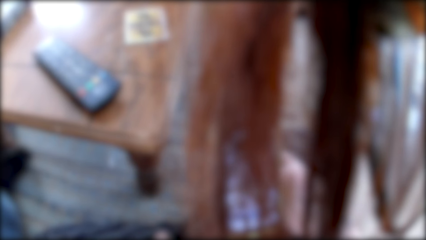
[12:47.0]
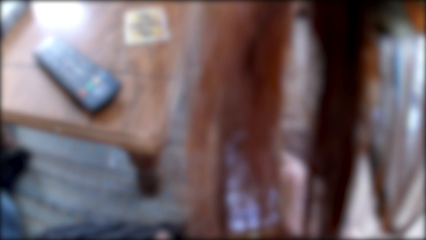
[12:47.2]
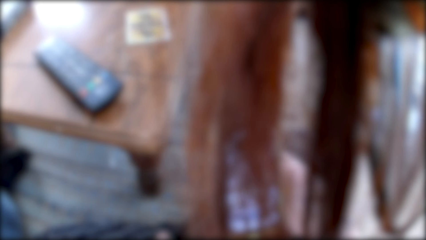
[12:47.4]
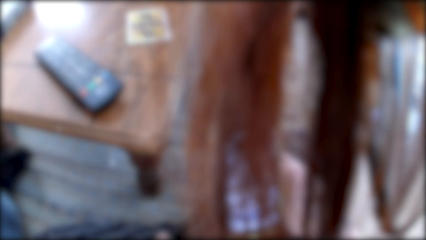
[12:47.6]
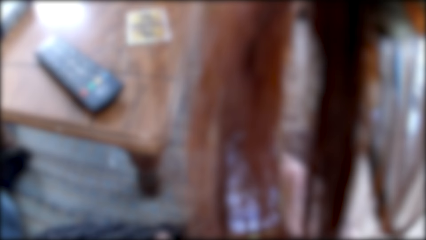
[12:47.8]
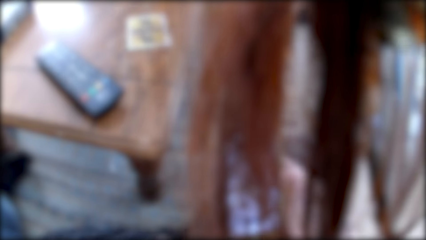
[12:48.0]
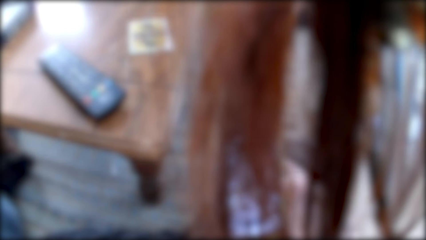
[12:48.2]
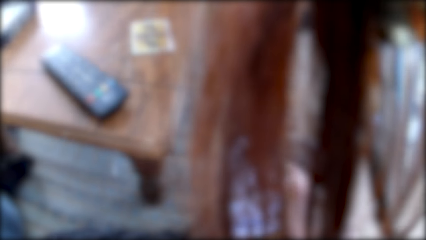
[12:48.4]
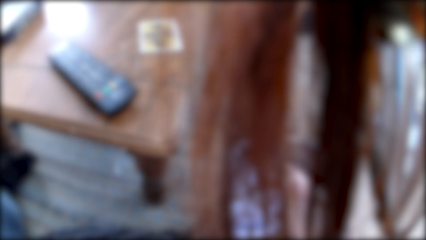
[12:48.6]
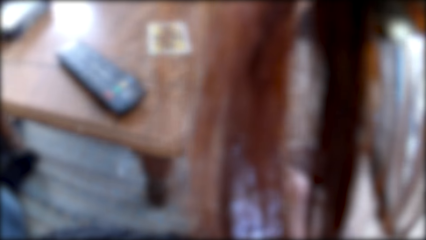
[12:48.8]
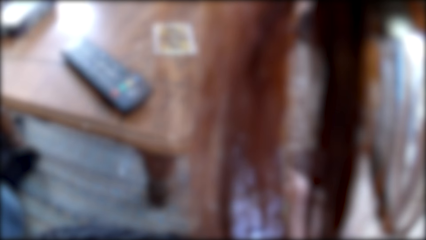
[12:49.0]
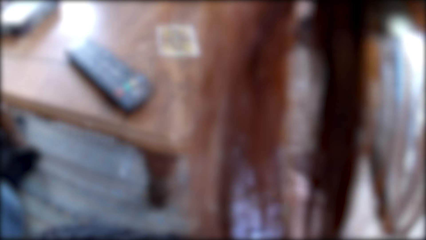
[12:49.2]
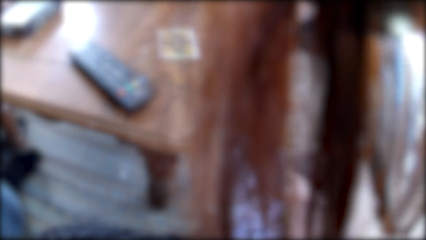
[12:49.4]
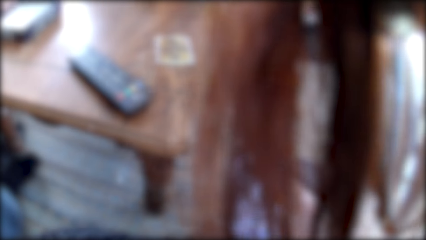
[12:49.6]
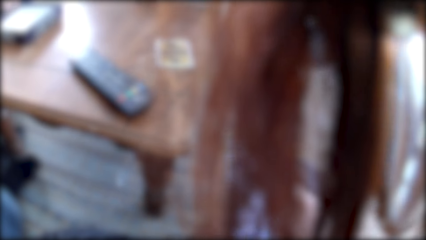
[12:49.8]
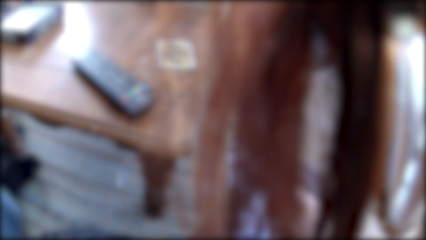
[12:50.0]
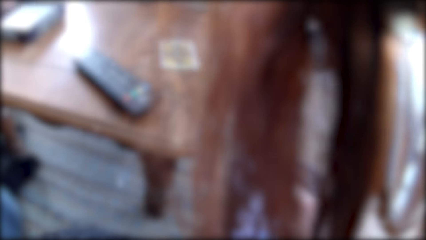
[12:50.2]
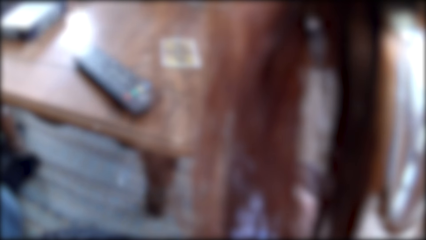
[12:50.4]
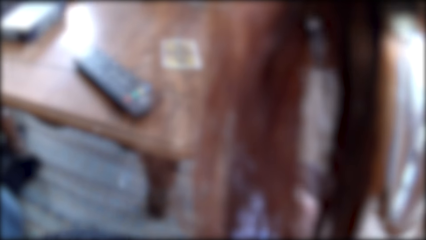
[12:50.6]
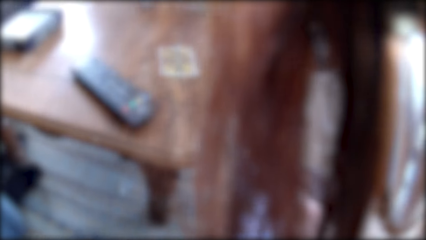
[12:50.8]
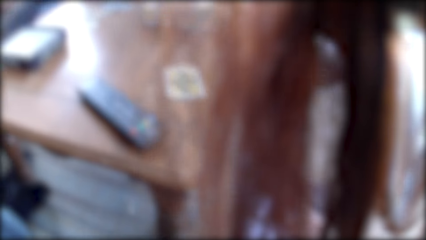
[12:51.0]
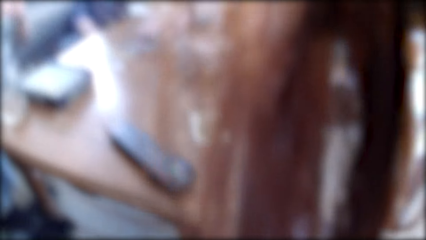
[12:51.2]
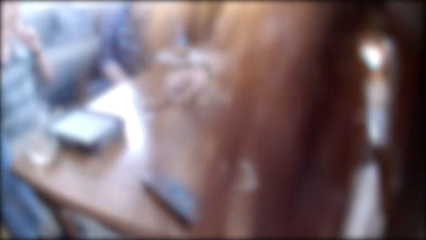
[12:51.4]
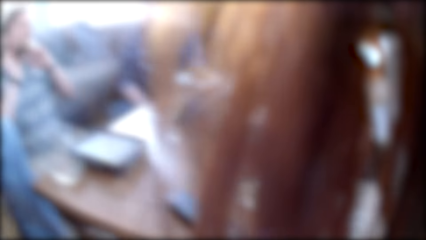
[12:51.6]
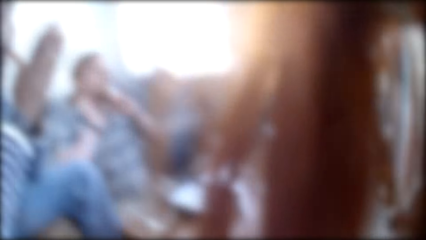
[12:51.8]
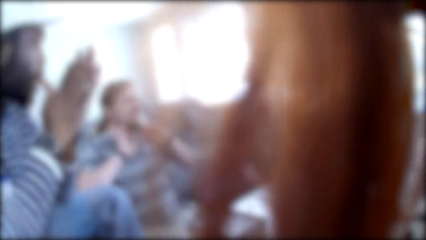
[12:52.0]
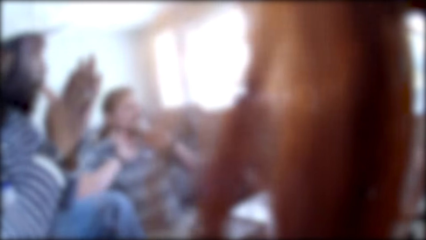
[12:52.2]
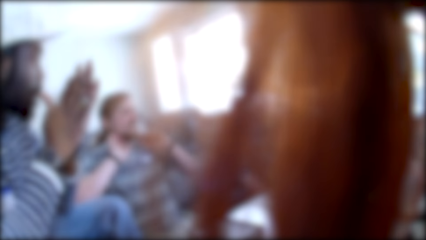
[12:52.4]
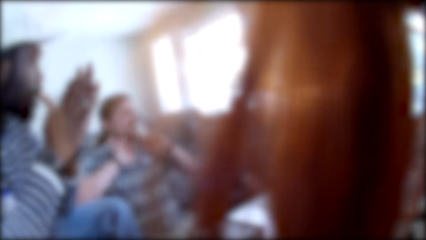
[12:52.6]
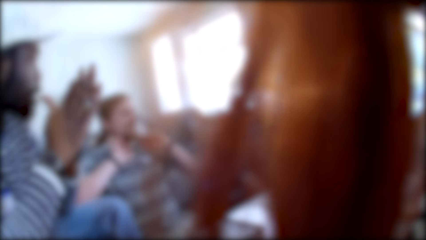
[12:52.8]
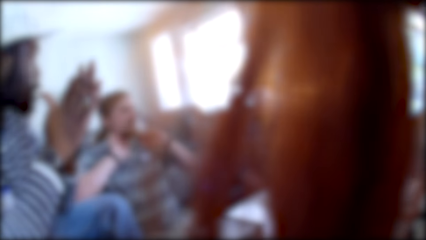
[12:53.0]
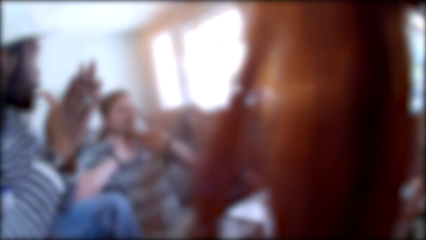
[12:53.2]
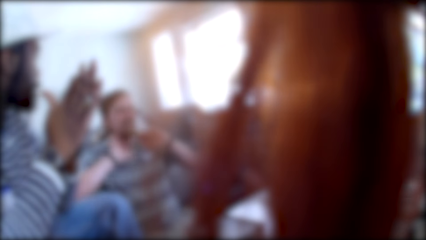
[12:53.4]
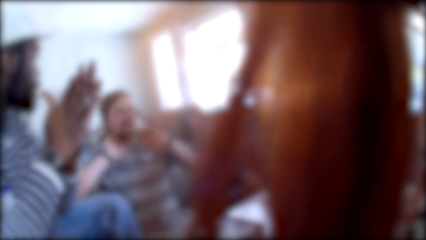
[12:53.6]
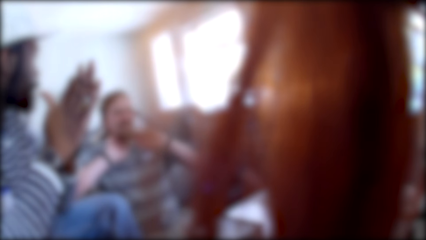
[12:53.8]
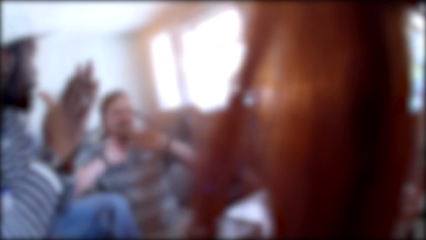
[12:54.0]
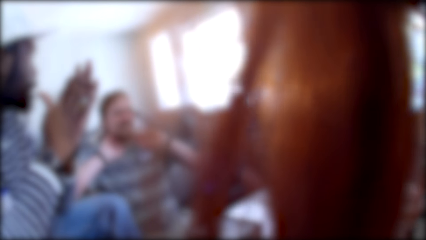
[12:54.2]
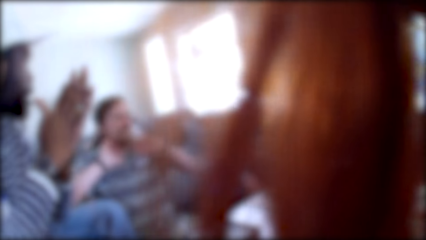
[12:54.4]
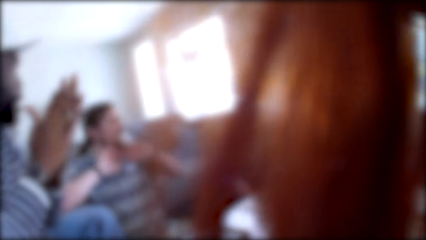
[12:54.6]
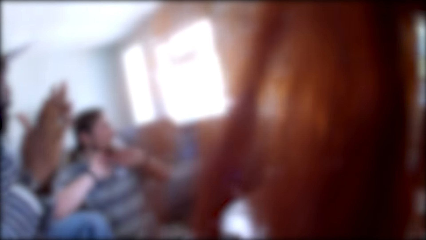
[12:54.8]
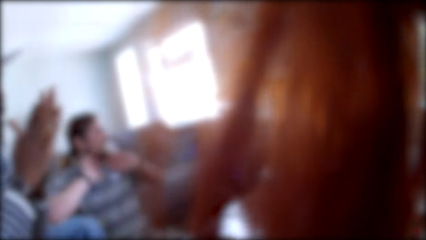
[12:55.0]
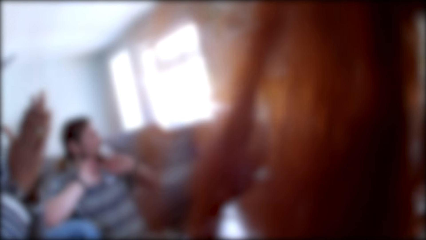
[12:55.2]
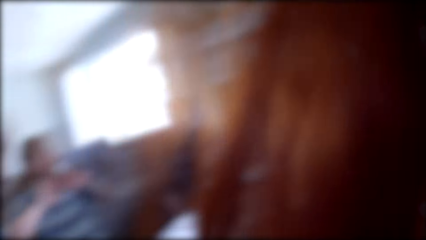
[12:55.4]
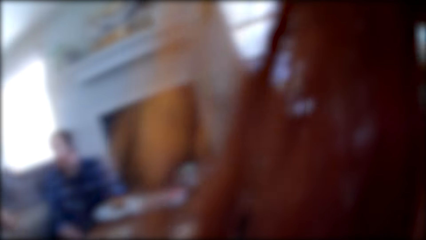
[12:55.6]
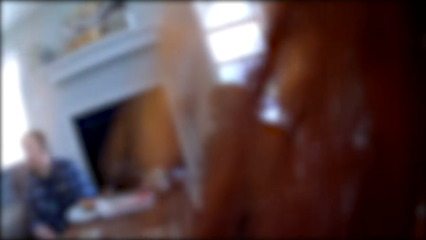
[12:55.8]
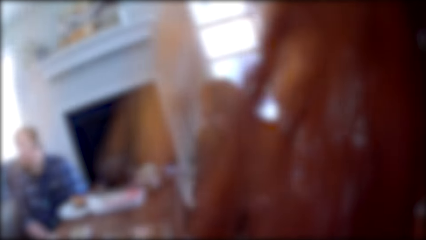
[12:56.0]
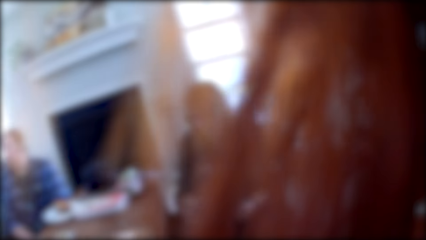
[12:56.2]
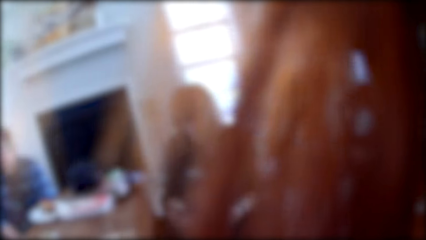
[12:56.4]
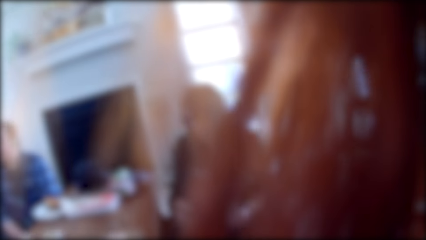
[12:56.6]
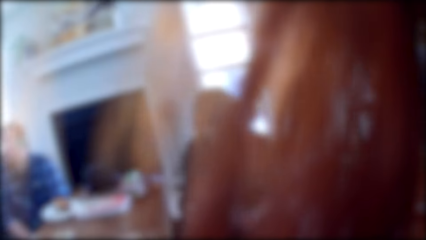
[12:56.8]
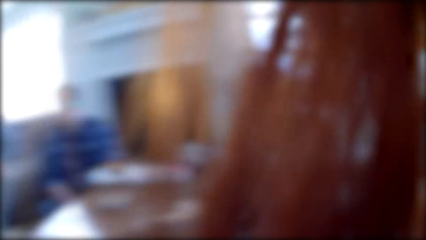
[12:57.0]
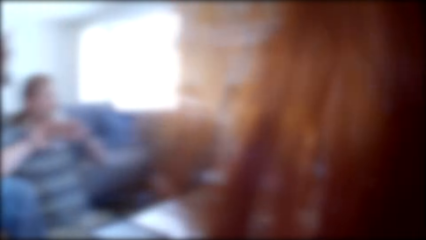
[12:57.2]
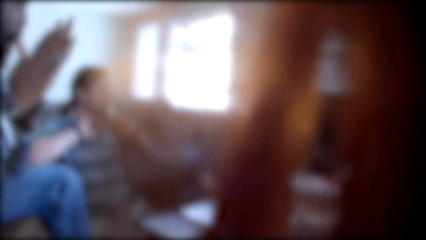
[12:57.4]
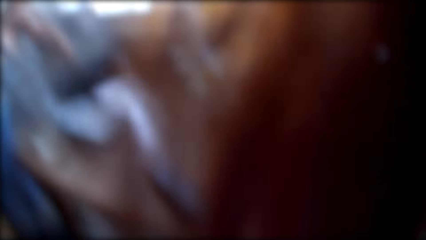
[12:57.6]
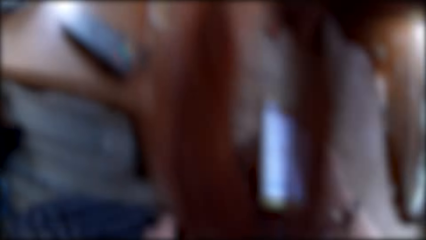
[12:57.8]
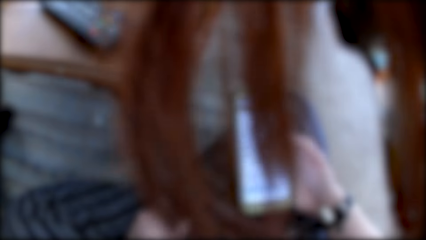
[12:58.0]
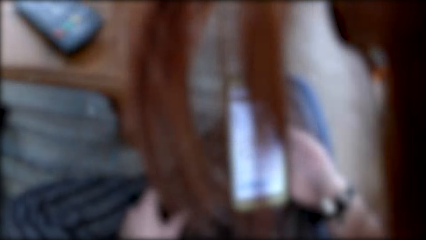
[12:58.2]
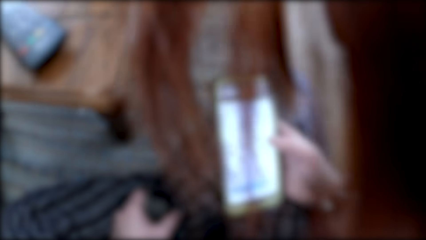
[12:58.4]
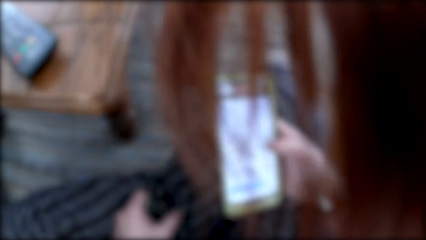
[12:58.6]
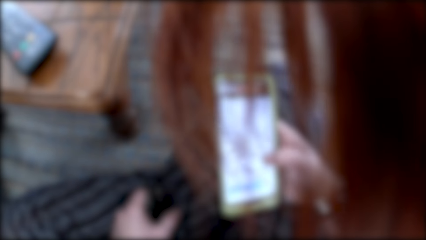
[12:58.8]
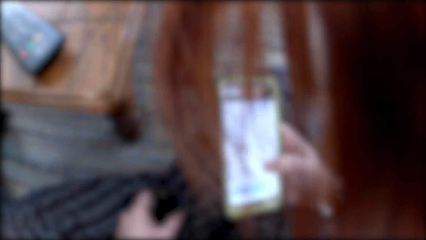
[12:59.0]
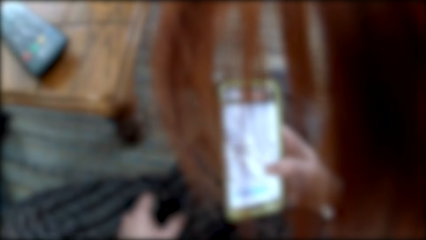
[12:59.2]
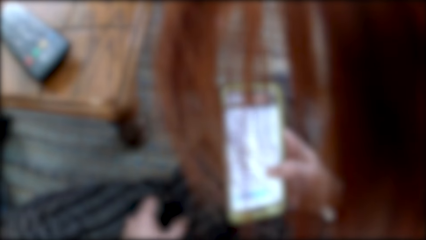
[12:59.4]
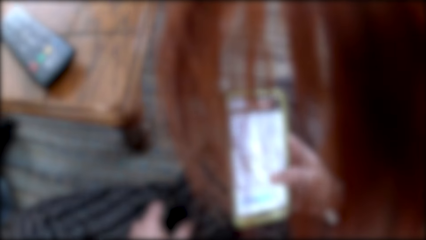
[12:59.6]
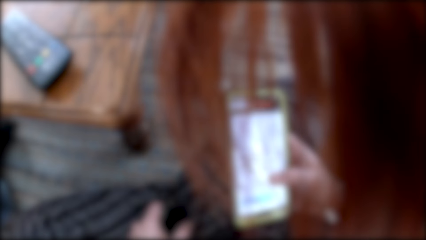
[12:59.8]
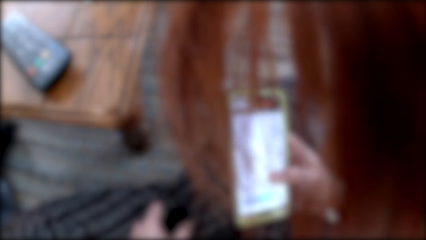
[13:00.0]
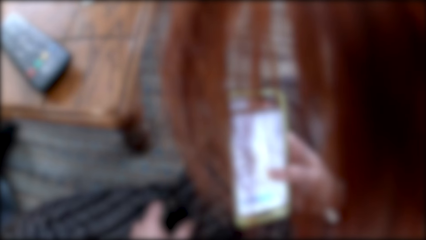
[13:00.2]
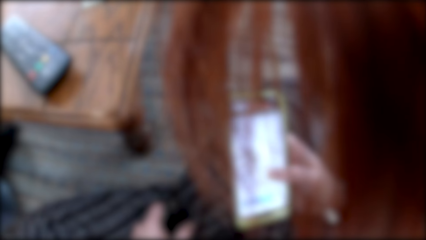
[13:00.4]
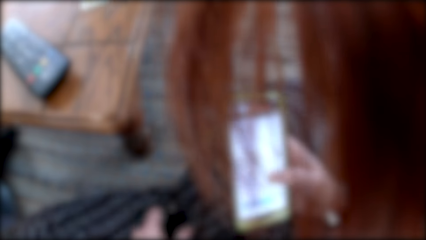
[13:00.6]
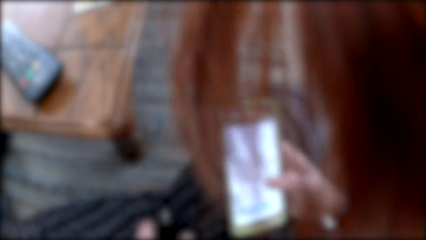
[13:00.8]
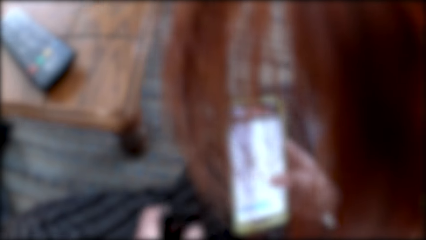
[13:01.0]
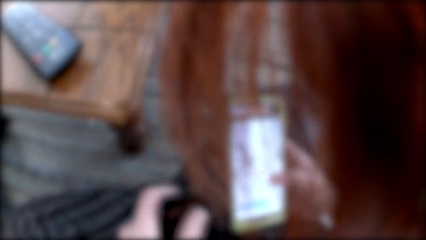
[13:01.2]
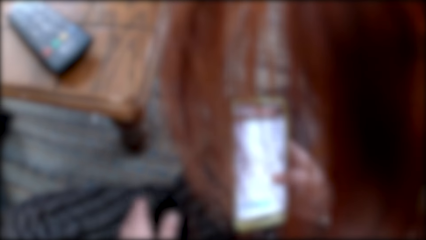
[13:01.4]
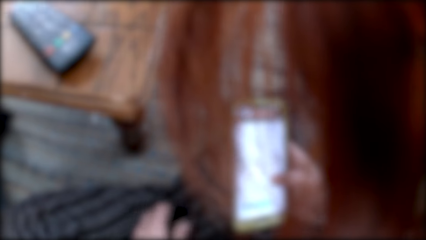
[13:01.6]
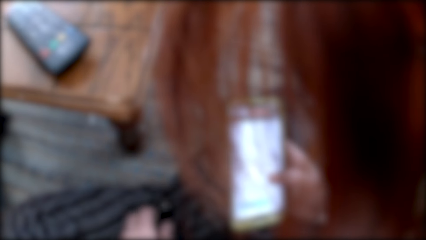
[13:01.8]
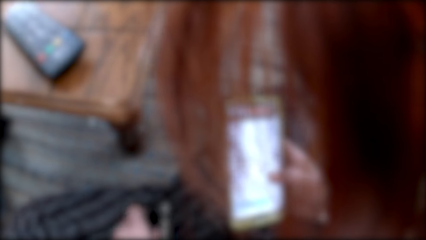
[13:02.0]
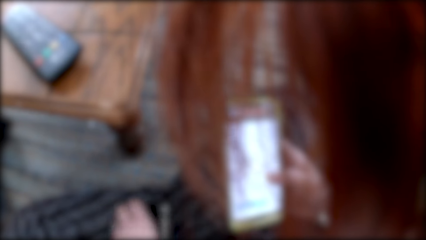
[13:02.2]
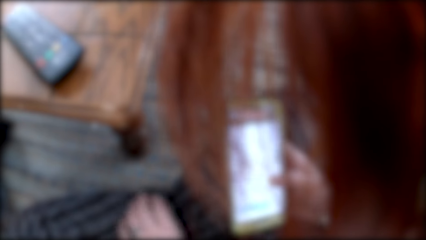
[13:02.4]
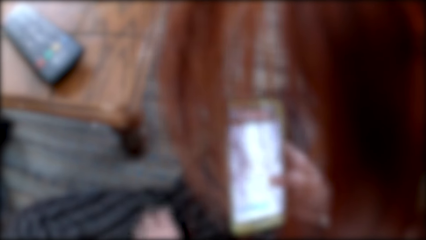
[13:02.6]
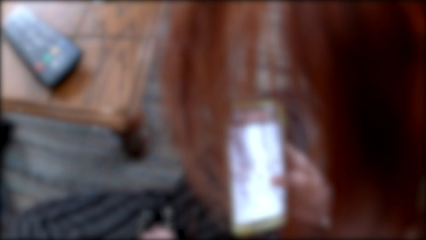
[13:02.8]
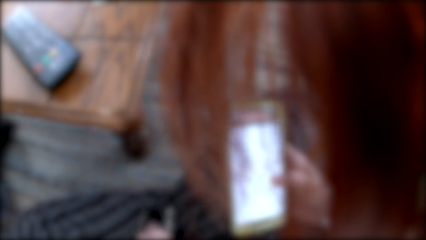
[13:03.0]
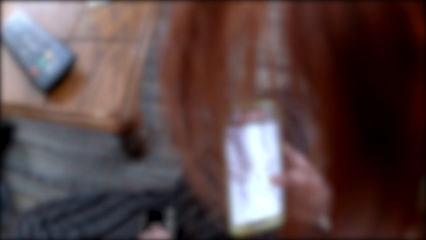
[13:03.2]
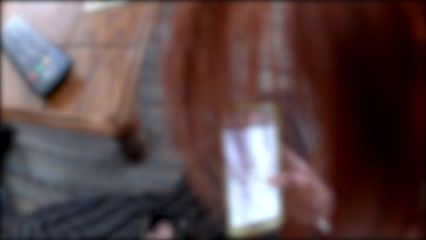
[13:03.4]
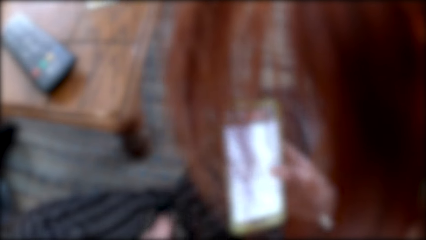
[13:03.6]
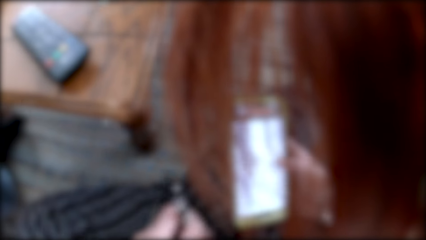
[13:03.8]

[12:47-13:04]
A woman talks to the colleagues. The camera wearer converses with the colleagues. A man talks to the colleagues. The camera wearer looks at the man. She looks at the woman. She looks around the room. She scrolls the phone with her right hand.
